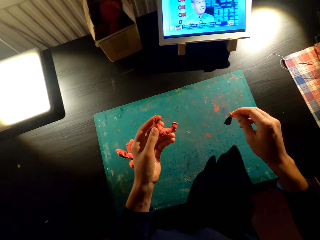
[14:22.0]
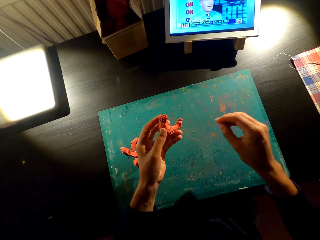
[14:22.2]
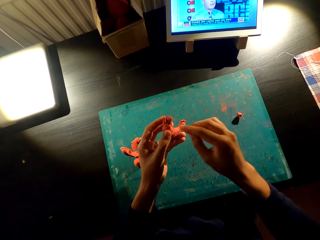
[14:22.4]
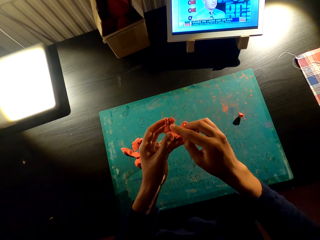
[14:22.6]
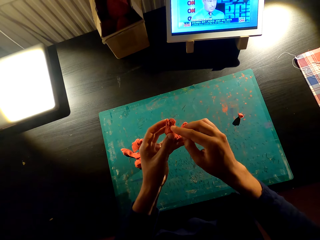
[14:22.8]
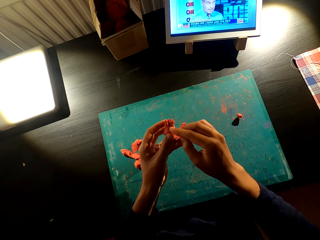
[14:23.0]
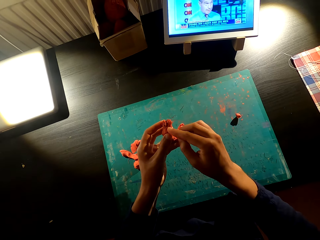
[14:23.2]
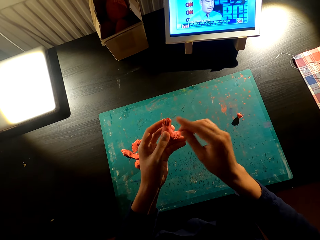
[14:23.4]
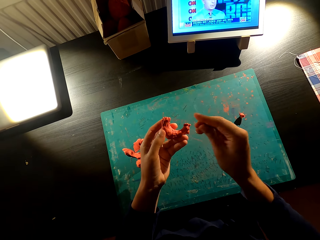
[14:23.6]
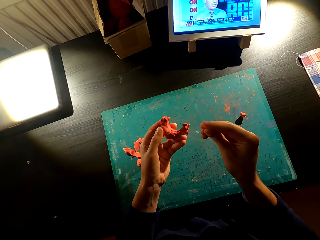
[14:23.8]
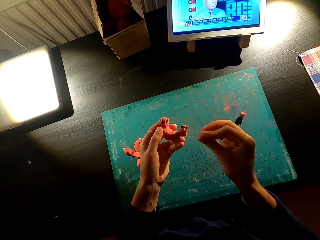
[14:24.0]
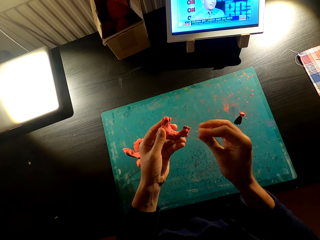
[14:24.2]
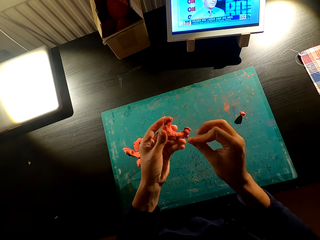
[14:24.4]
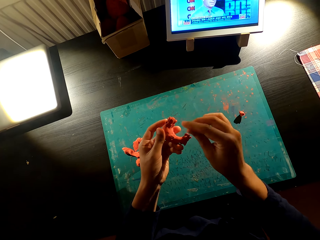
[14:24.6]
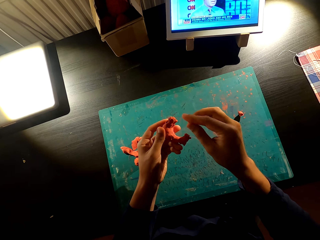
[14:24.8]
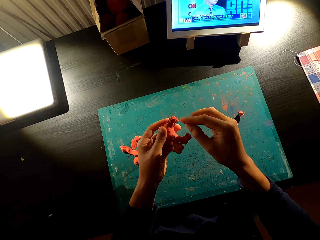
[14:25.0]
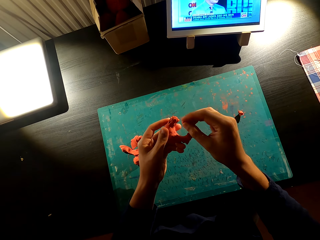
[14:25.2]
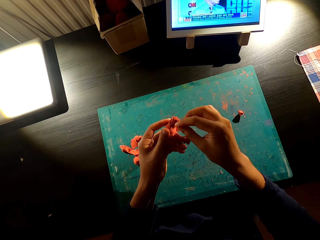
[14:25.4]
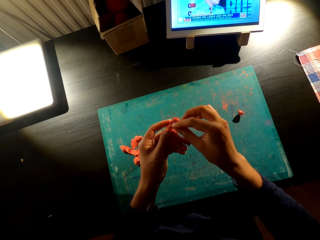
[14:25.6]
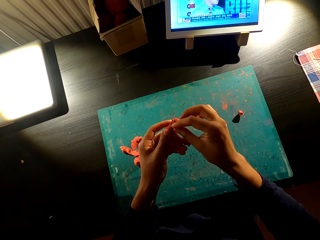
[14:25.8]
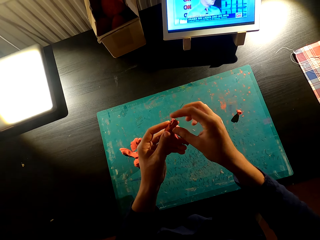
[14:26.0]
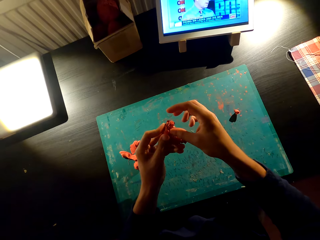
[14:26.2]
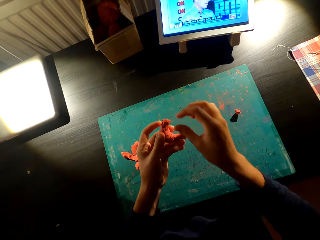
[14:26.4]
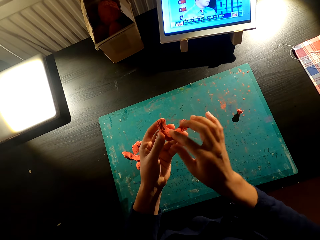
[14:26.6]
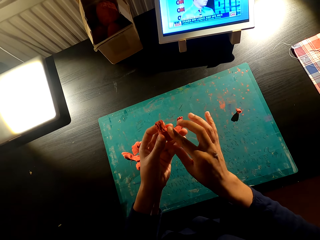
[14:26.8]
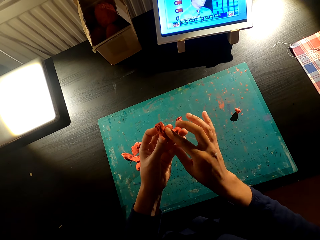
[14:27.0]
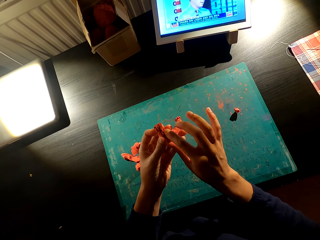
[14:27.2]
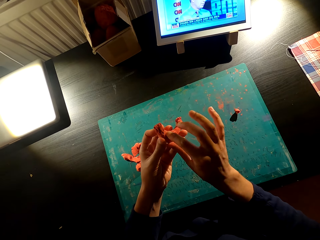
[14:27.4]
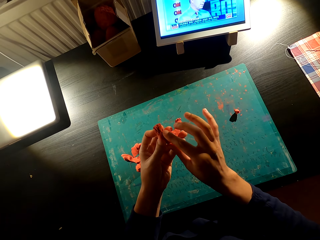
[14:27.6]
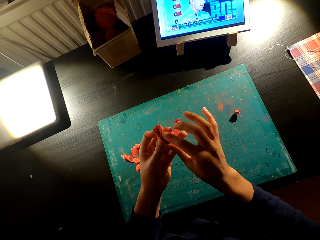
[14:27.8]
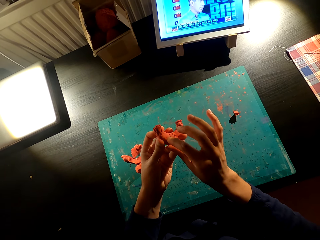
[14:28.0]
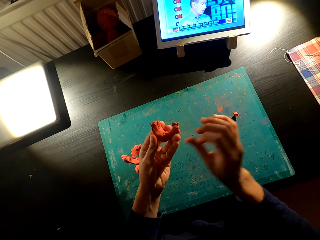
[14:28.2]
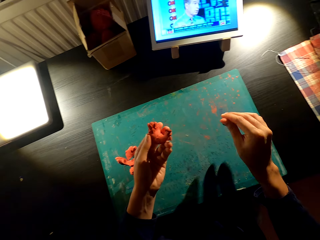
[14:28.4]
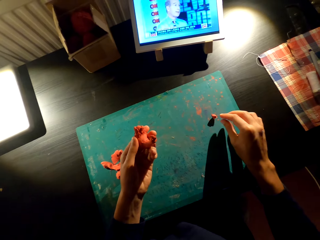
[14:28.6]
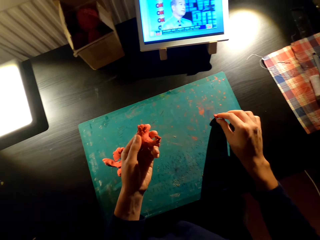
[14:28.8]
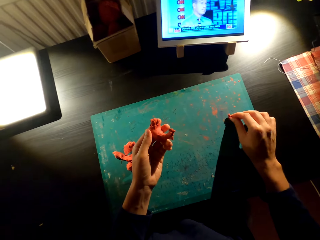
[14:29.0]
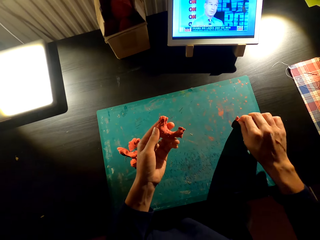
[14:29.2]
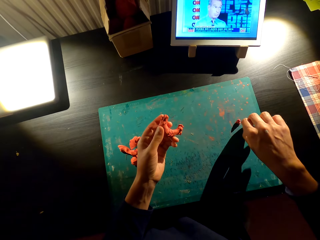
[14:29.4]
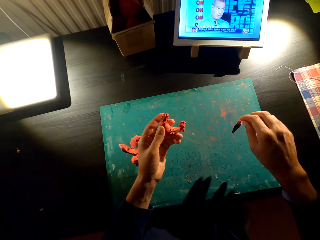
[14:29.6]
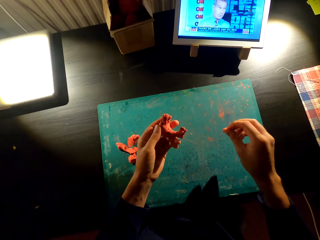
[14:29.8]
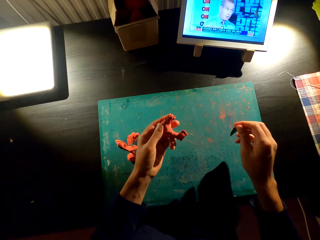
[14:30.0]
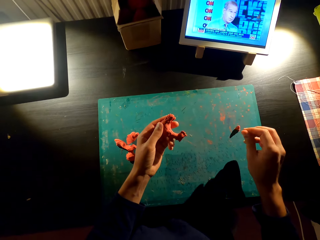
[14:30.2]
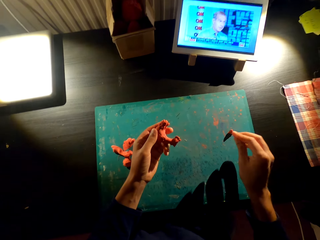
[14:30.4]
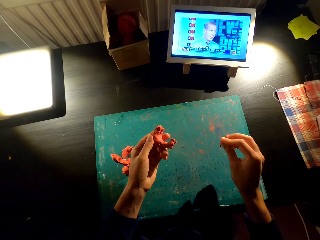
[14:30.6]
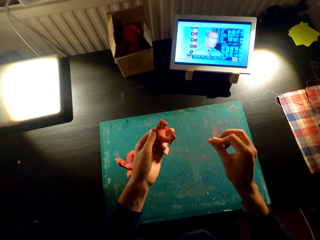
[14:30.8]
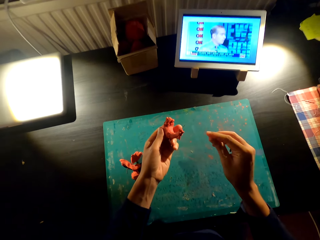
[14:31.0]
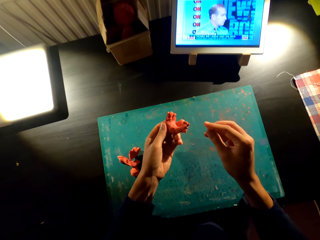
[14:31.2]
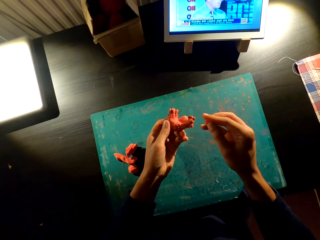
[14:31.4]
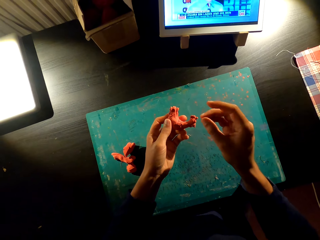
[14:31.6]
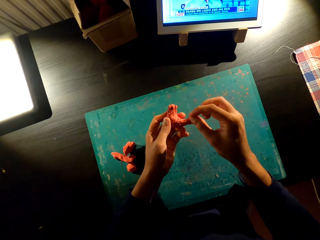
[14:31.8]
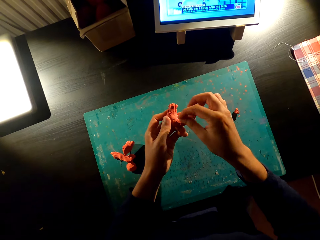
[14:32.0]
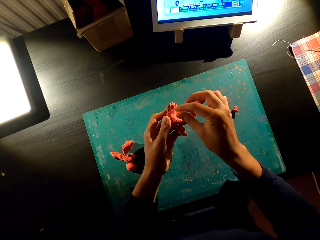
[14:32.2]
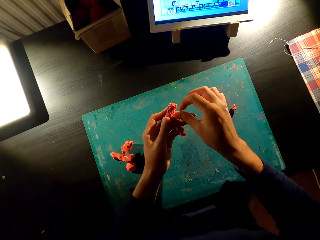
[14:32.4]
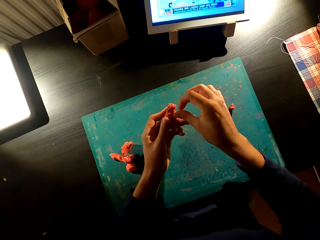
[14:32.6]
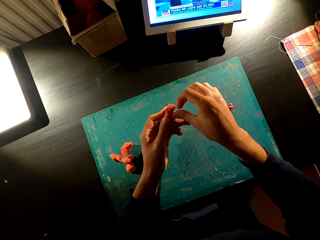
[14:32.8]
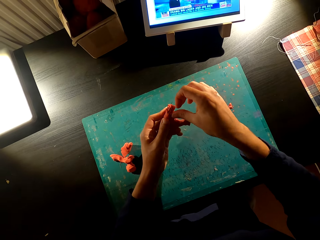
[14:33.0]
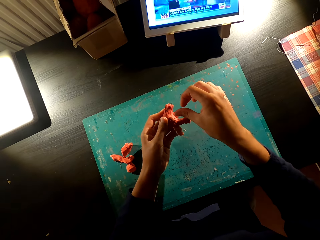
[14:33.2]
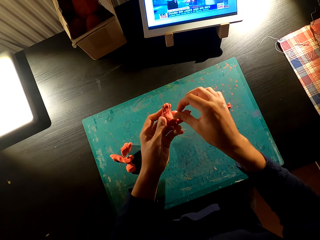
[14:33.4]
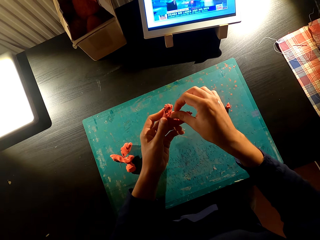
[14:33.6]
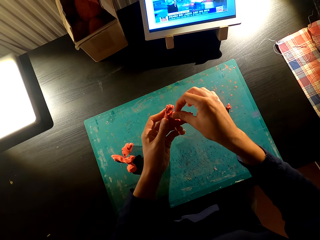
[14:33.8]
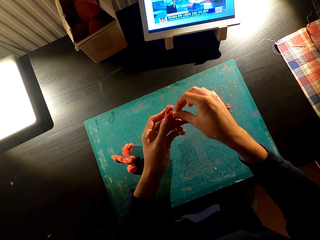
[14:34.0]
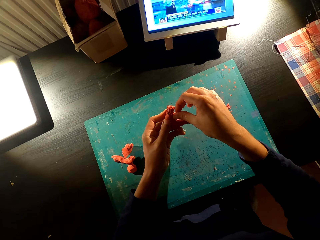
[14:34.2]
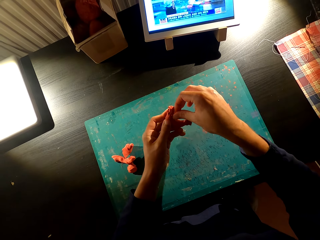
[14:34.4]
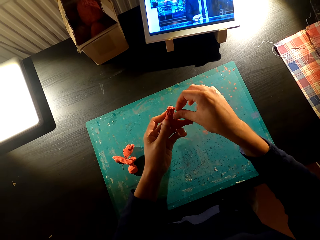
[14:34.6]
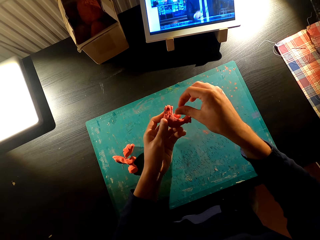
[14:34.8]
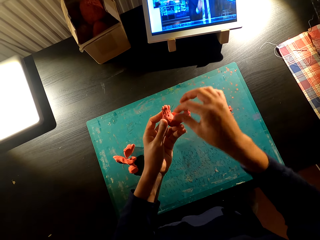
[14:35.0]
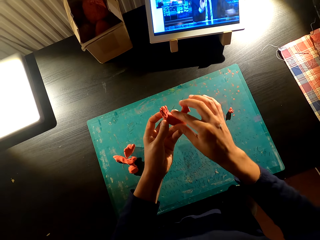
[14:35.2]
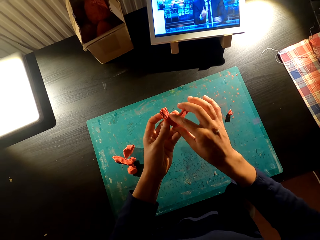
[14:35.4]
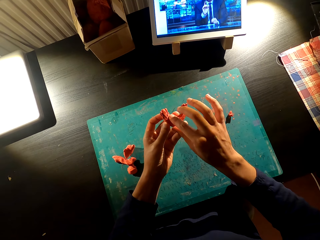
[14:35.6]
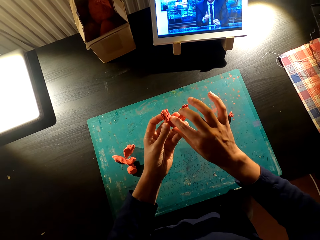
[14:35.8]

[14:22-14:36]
The camera wearer holds something with his hands. He attaches clay together. He cuts the clay on the table with his right hand. He holds something with his hands. He attaches the clay together.

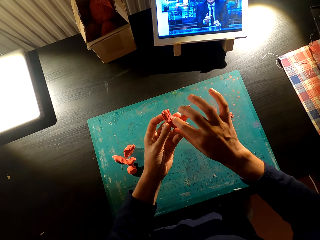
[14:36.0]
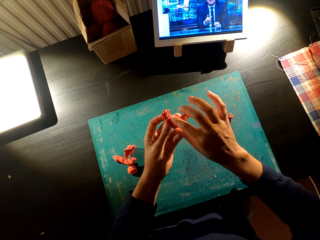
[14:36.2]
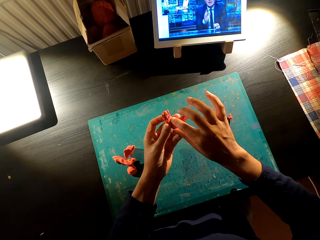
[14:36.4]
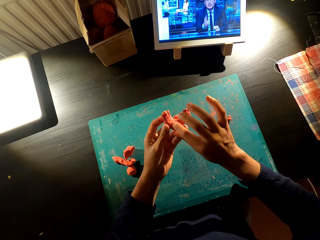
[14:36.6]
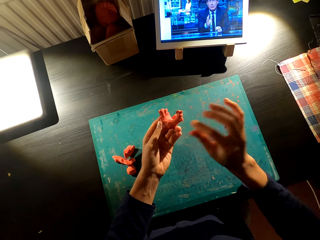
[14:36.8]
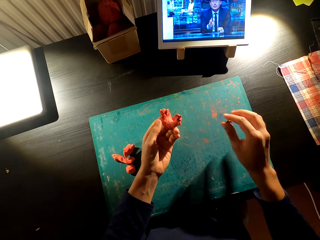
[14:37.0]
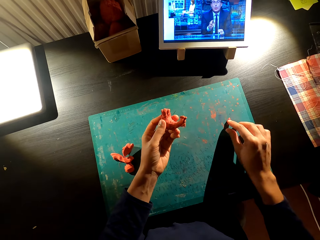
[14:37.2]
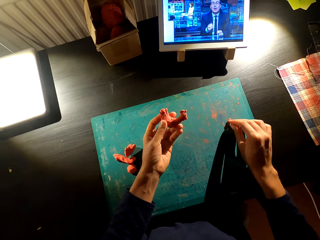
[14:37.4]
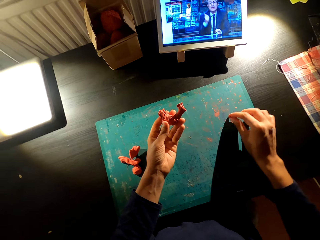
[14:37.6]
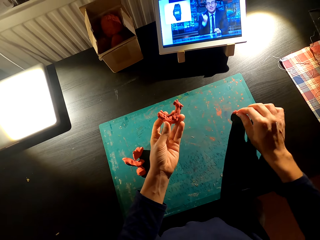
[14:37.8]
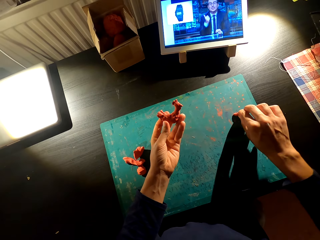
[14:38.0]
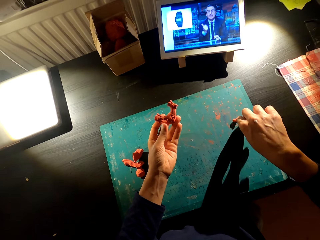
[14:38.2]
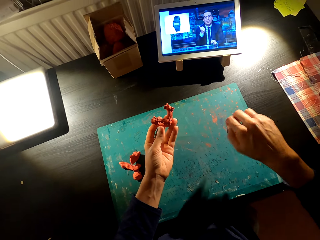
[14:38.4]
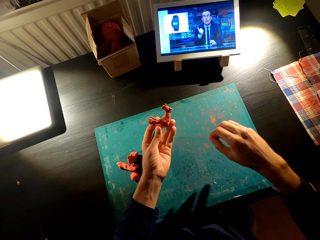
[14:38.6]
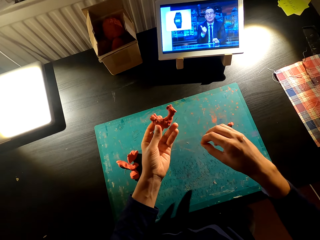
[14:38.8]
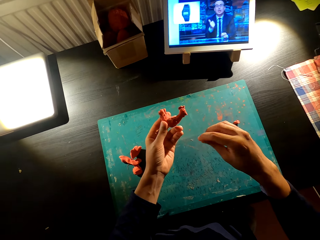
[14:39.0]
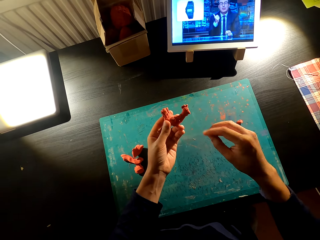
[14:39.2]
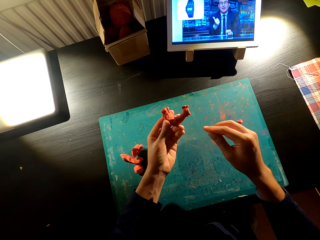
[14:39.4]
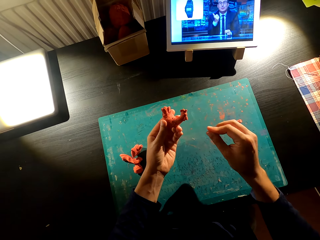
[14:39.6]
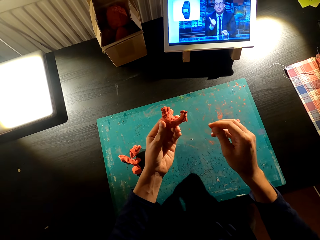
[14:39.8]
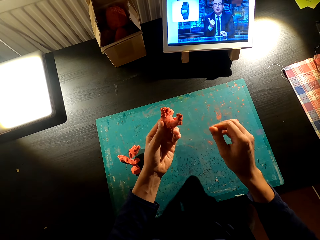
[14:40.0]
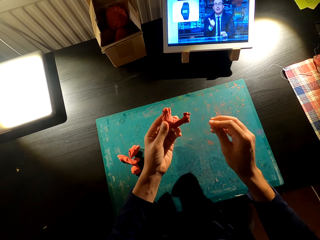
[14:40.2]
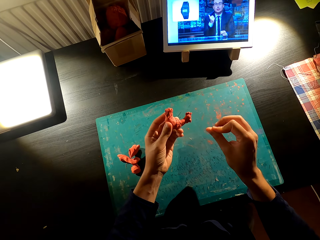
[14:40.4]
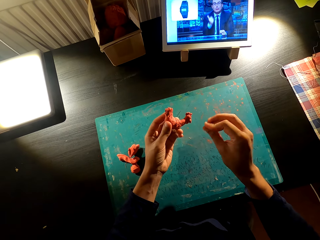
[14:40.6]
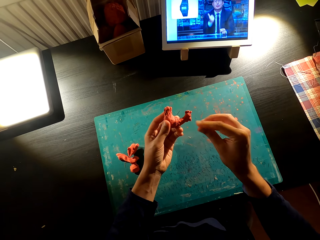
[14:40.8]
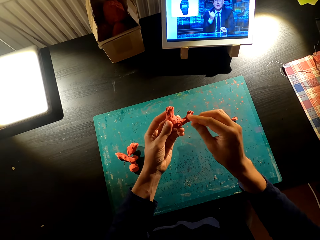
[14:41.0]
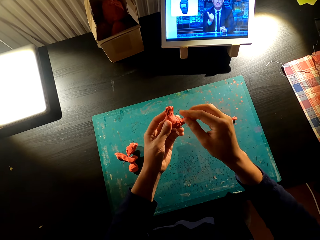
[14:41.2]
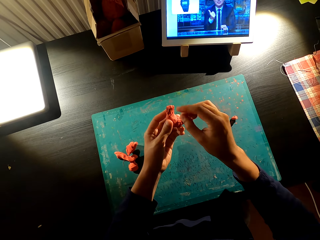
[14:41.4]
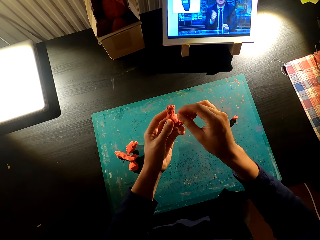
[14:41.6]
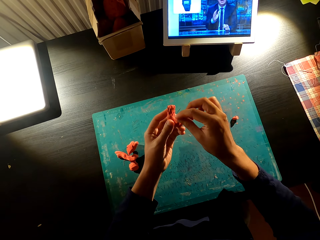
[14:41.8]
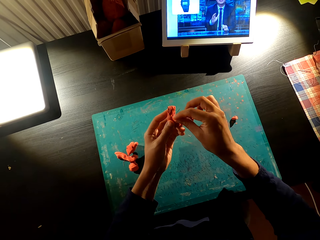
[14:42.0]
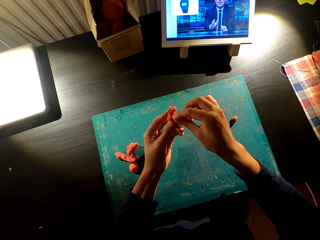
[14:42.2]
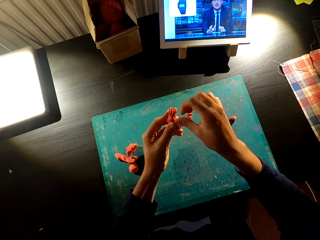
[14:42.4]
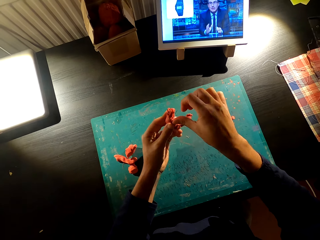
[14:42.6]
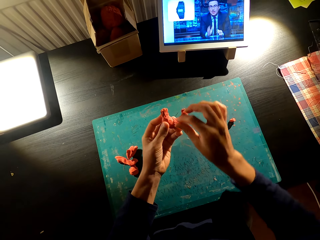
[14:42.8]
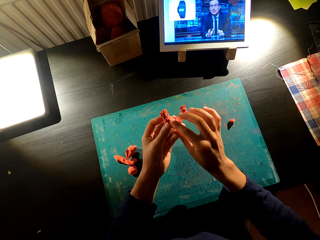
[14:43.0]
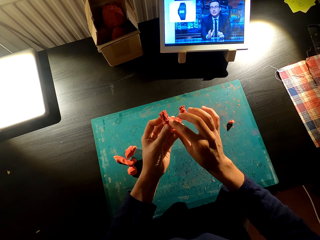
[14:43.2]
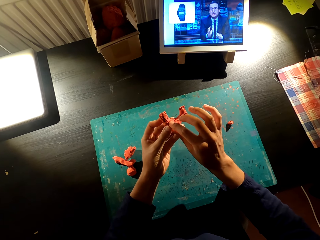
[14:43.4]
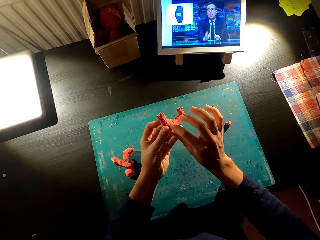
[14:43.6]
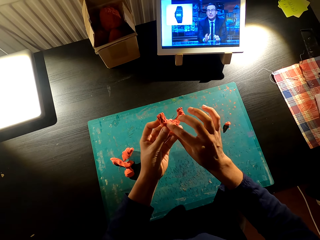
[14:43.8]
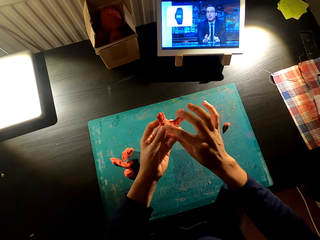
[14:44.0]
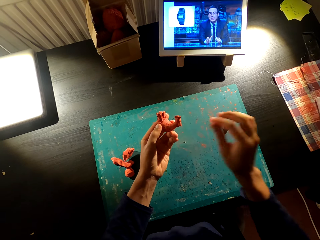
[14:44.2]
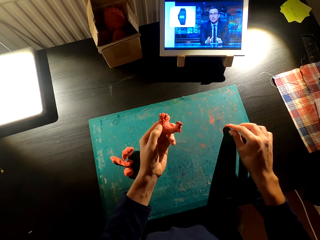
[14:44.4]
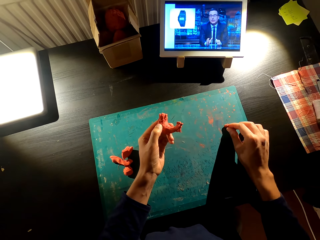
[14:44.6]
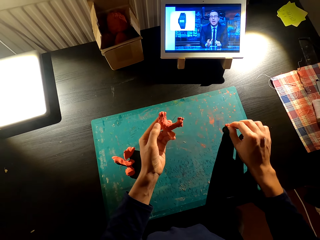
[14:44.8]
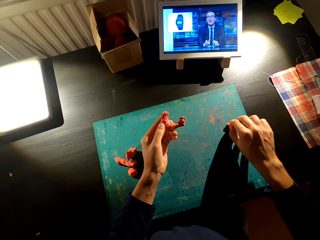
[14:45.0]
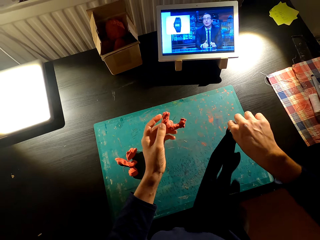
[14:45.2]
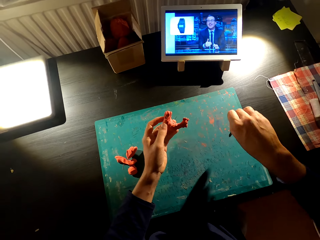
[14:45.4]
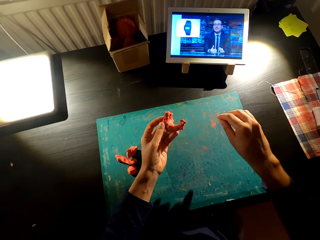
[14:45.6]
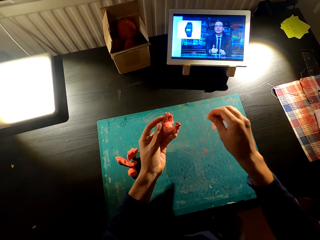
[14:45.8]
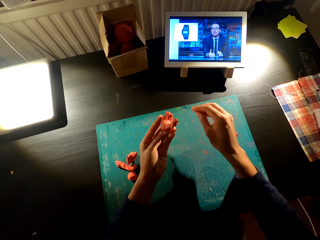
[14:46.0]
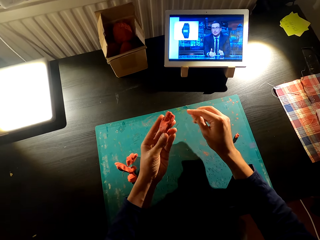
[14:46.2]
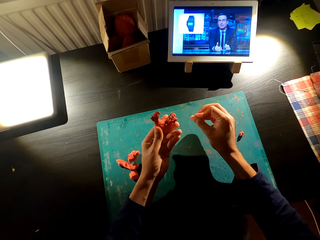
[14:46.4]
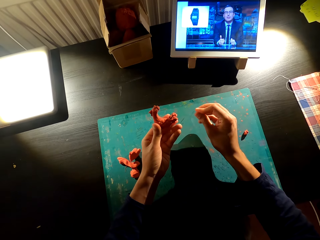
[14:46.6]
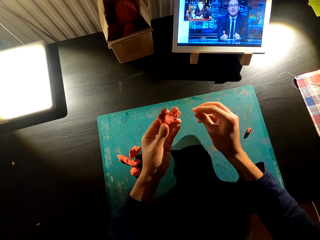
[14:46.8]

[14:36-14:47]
The camera wearer cuts clay on the table with his right hand. He holds something with his hands. He attaches the clay together. He cuts the clay on the table with his right hand. He holds something with his hands.
